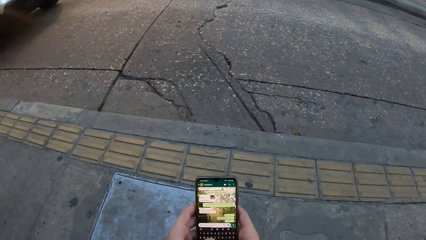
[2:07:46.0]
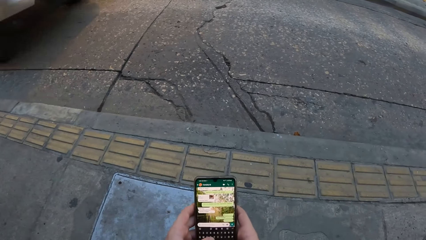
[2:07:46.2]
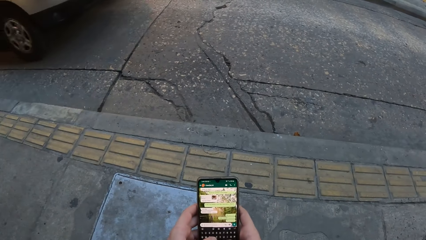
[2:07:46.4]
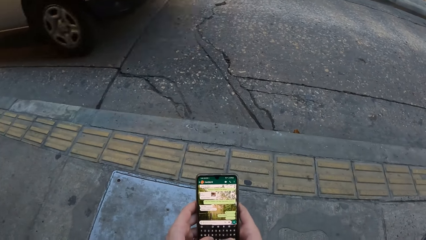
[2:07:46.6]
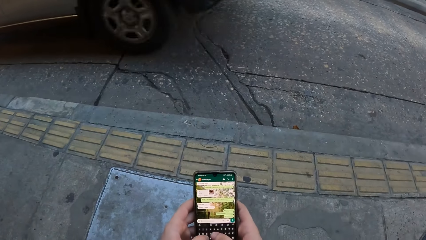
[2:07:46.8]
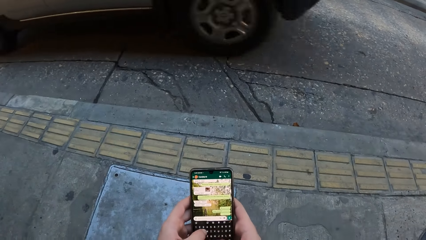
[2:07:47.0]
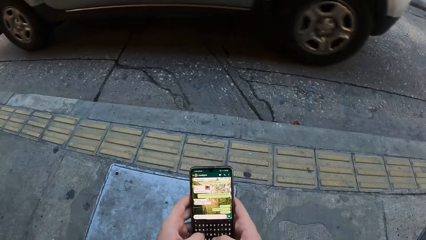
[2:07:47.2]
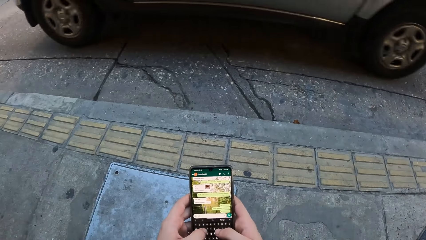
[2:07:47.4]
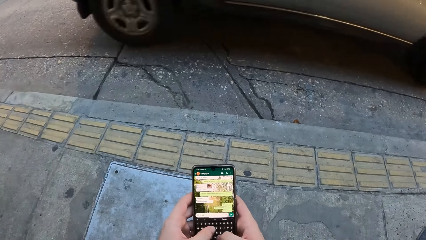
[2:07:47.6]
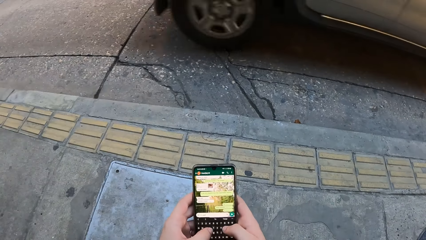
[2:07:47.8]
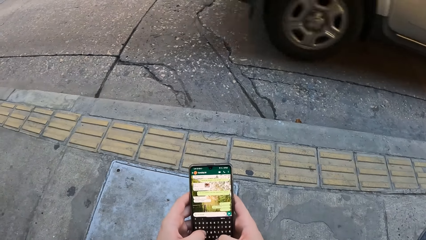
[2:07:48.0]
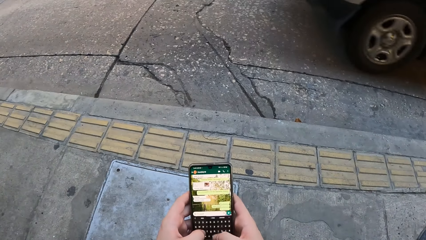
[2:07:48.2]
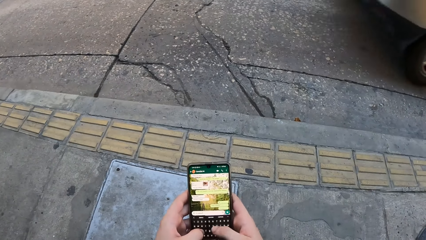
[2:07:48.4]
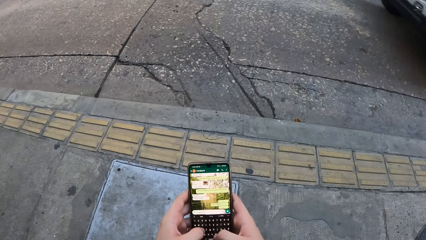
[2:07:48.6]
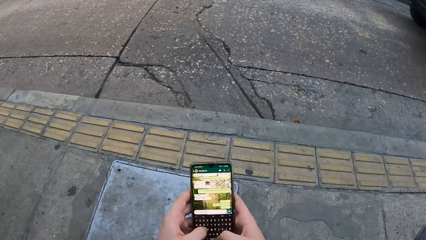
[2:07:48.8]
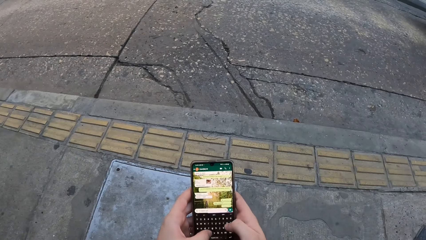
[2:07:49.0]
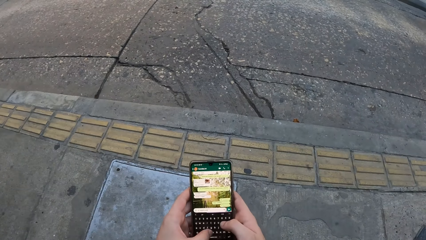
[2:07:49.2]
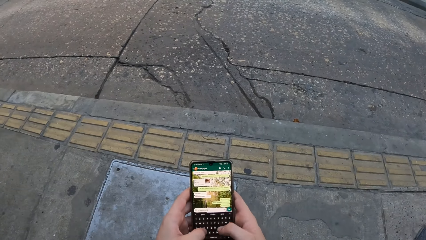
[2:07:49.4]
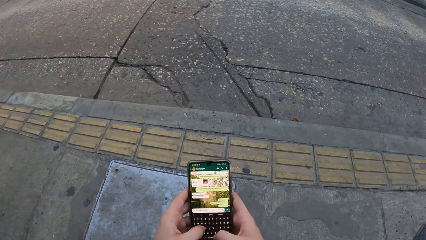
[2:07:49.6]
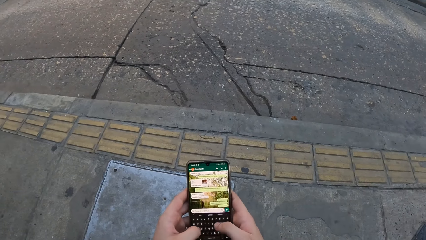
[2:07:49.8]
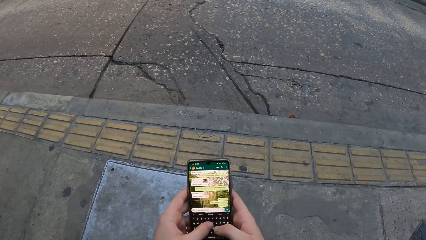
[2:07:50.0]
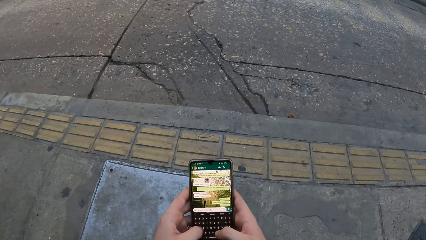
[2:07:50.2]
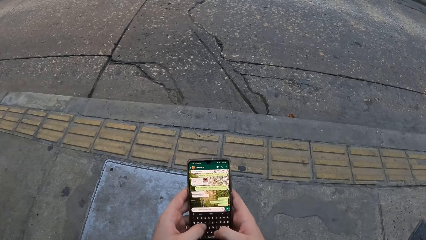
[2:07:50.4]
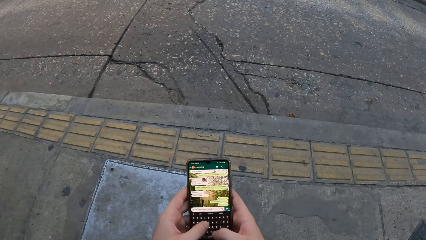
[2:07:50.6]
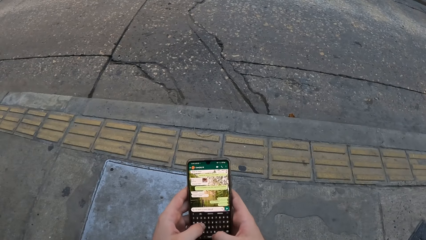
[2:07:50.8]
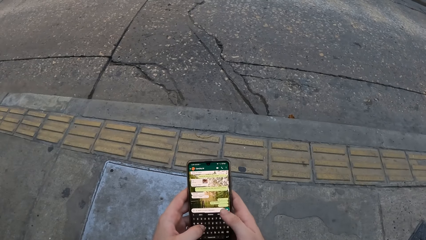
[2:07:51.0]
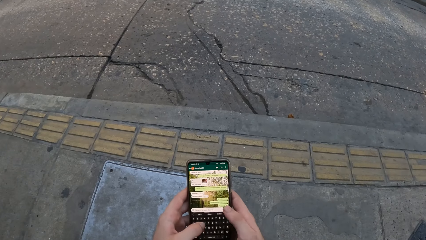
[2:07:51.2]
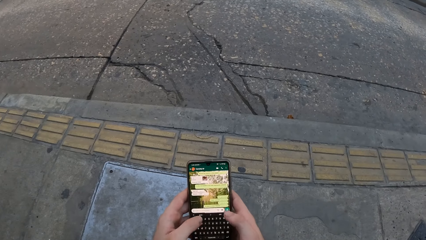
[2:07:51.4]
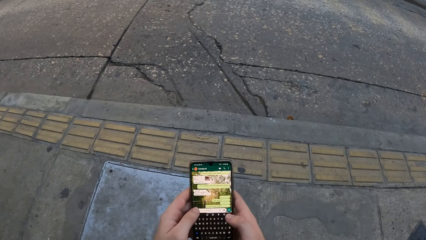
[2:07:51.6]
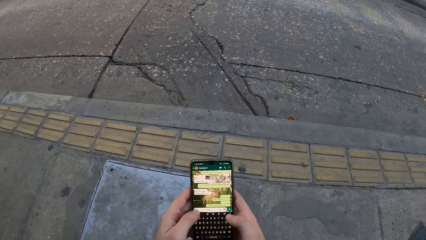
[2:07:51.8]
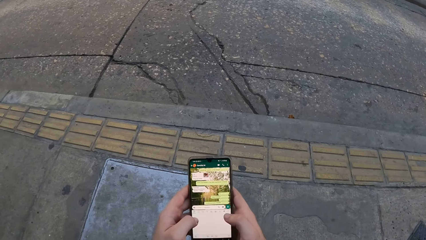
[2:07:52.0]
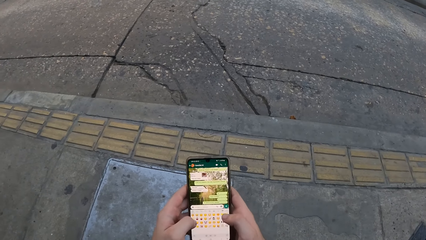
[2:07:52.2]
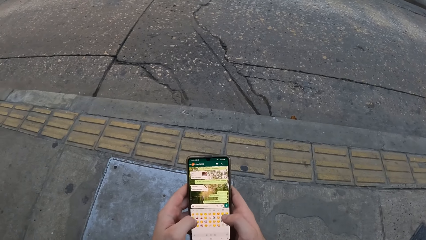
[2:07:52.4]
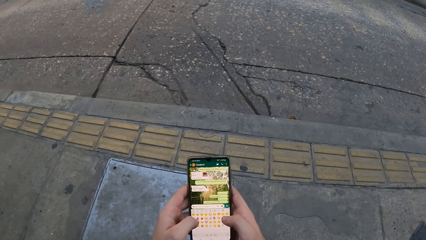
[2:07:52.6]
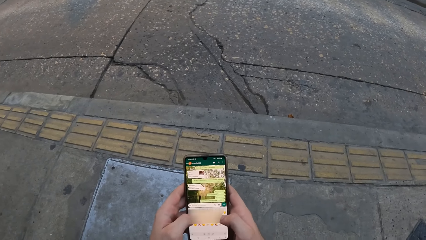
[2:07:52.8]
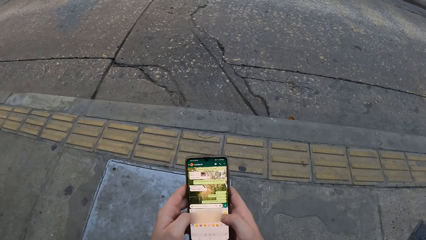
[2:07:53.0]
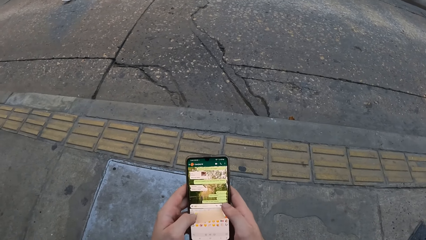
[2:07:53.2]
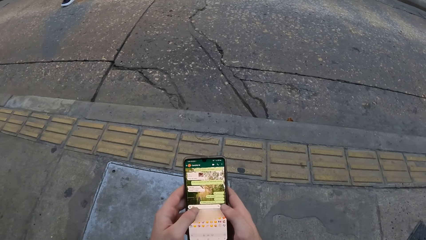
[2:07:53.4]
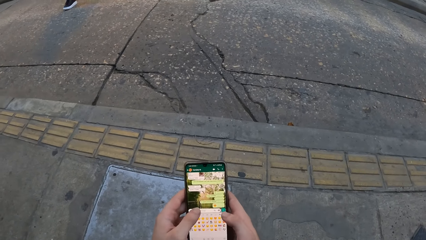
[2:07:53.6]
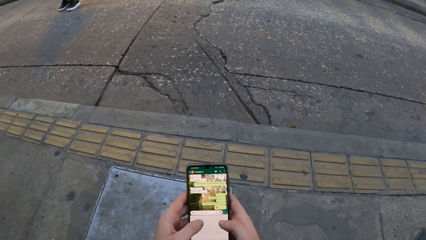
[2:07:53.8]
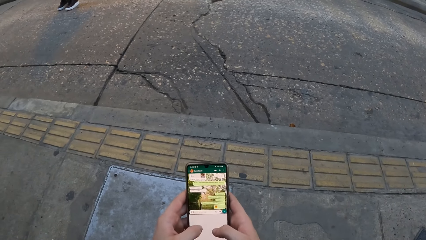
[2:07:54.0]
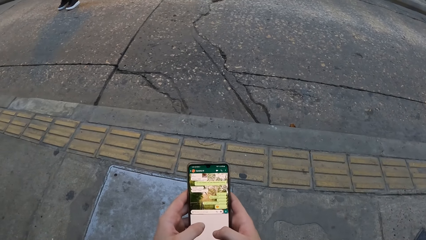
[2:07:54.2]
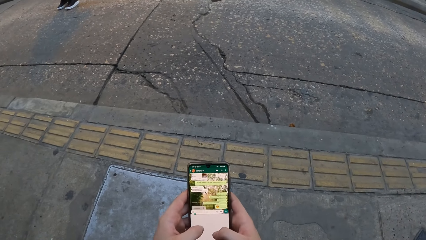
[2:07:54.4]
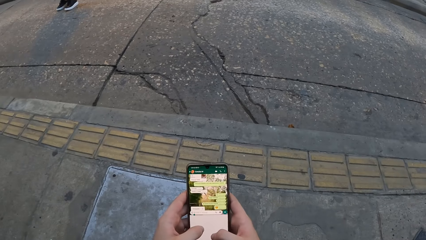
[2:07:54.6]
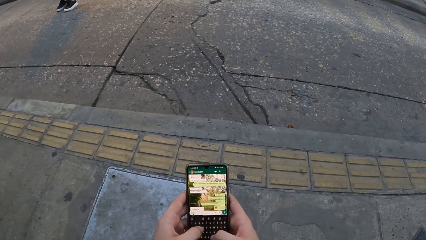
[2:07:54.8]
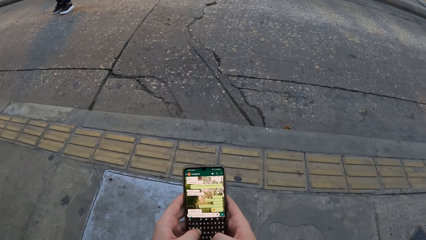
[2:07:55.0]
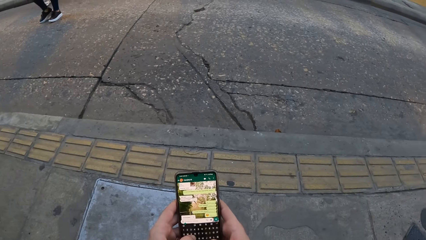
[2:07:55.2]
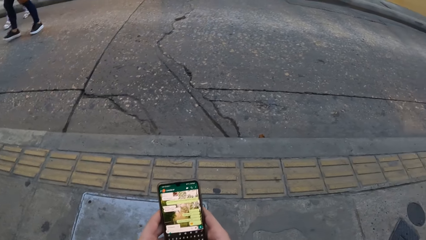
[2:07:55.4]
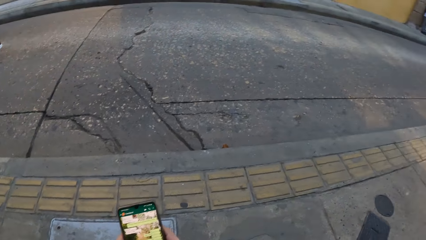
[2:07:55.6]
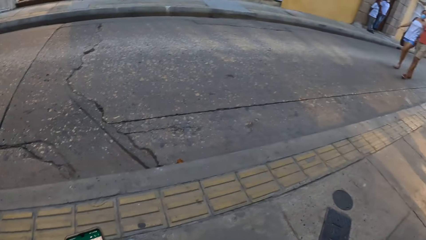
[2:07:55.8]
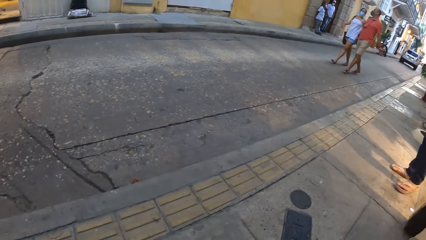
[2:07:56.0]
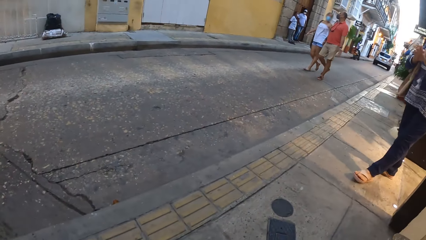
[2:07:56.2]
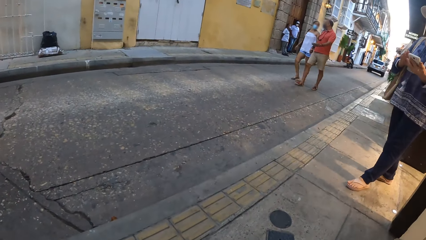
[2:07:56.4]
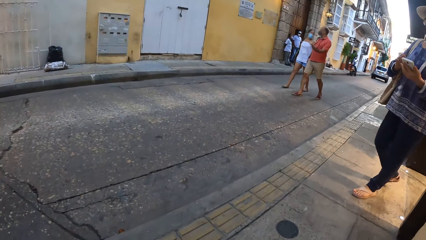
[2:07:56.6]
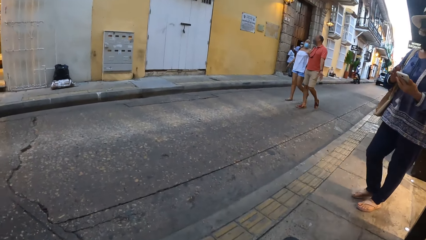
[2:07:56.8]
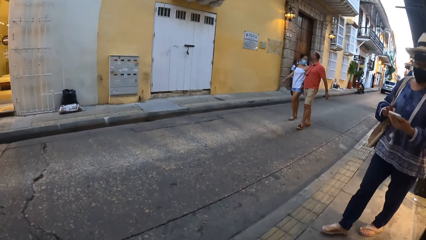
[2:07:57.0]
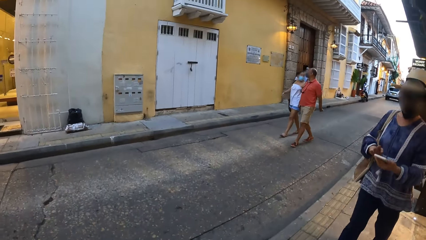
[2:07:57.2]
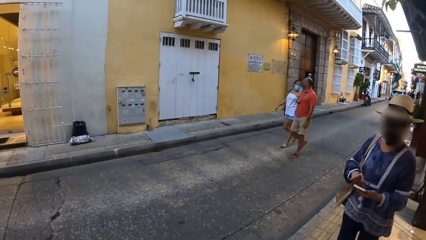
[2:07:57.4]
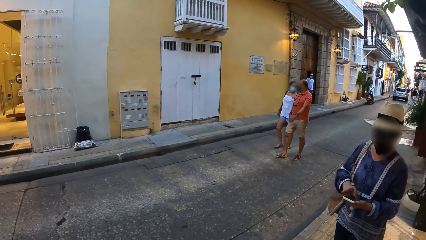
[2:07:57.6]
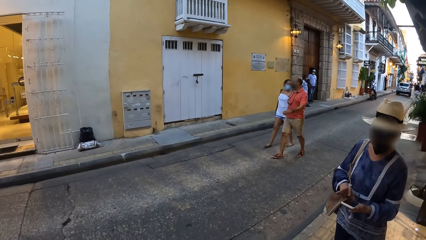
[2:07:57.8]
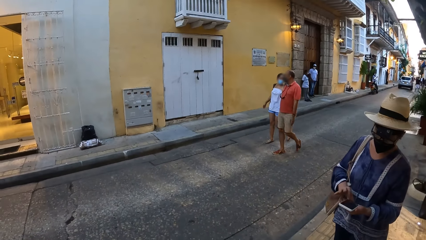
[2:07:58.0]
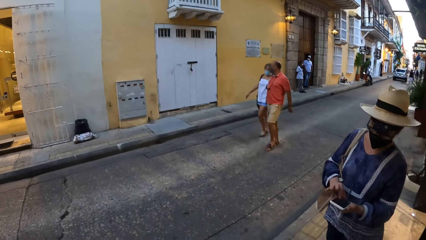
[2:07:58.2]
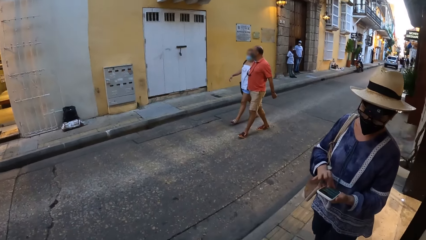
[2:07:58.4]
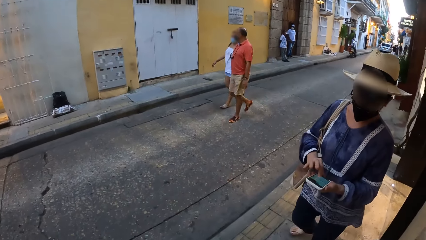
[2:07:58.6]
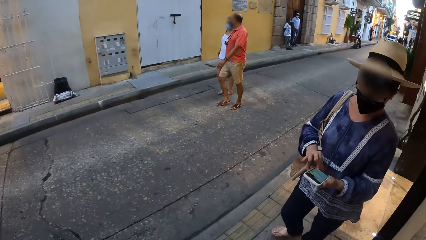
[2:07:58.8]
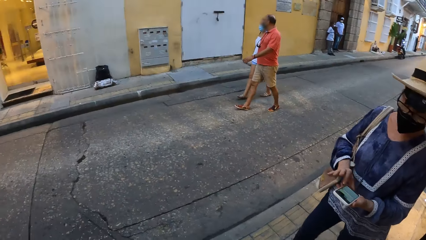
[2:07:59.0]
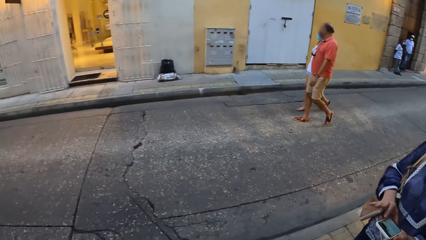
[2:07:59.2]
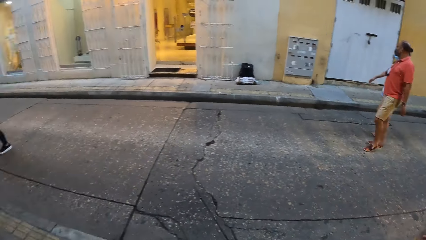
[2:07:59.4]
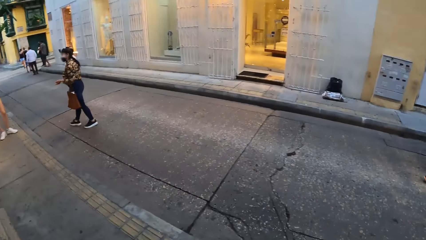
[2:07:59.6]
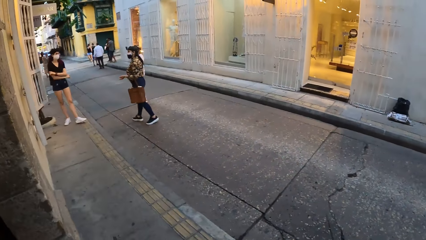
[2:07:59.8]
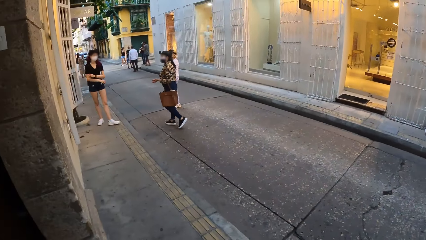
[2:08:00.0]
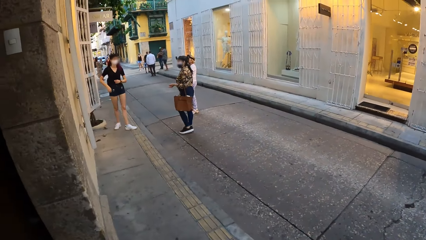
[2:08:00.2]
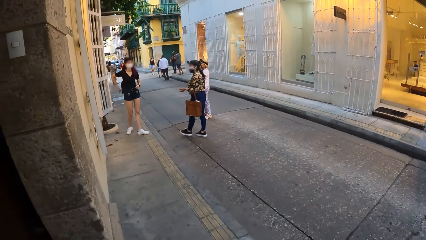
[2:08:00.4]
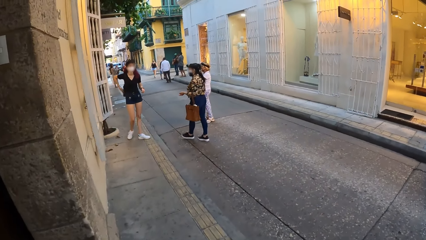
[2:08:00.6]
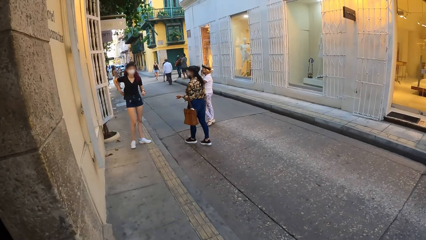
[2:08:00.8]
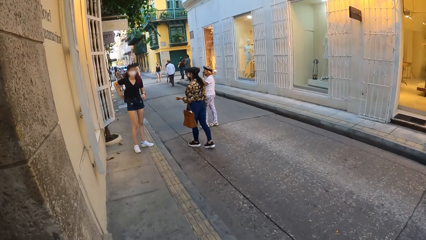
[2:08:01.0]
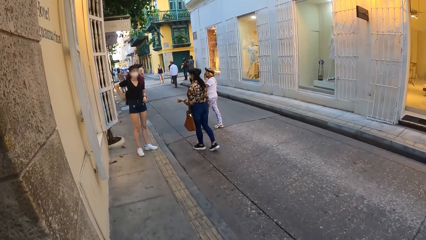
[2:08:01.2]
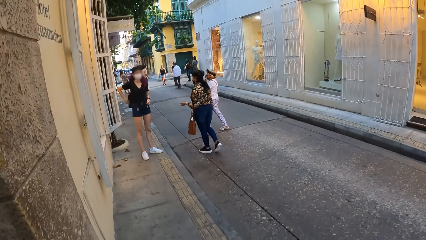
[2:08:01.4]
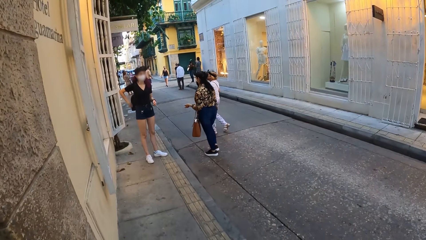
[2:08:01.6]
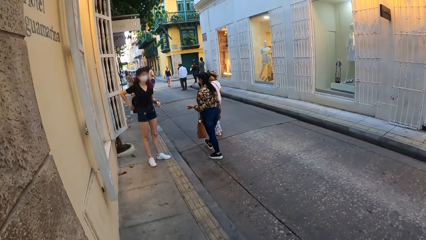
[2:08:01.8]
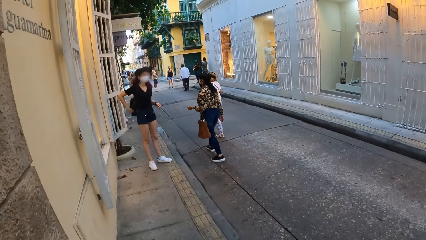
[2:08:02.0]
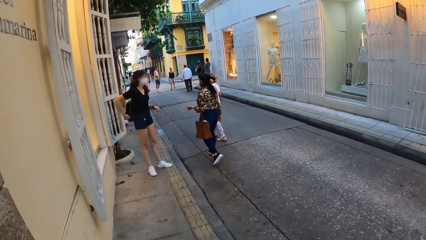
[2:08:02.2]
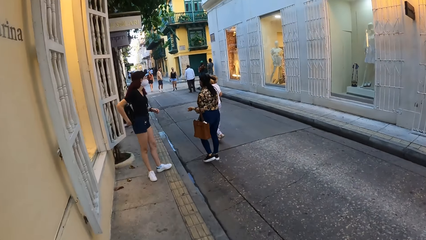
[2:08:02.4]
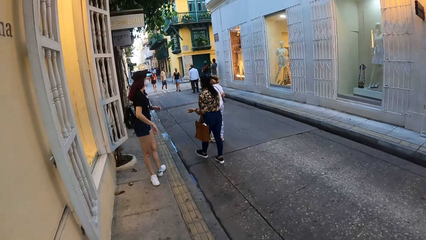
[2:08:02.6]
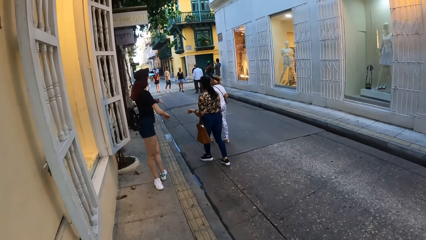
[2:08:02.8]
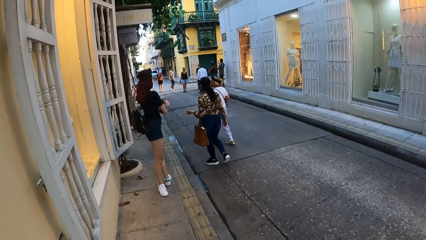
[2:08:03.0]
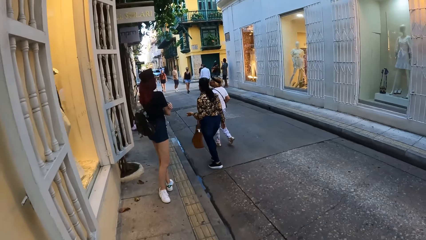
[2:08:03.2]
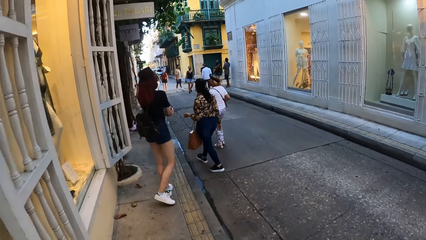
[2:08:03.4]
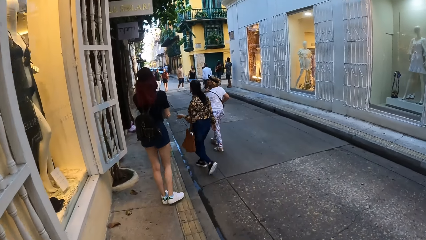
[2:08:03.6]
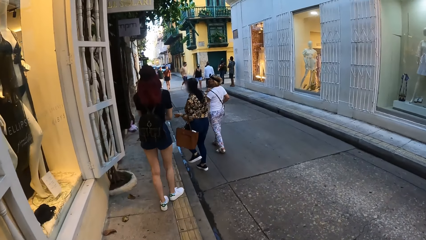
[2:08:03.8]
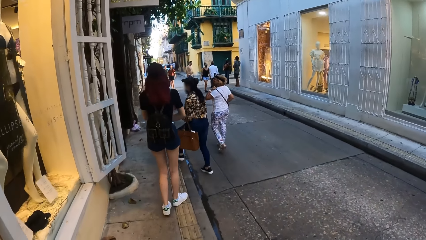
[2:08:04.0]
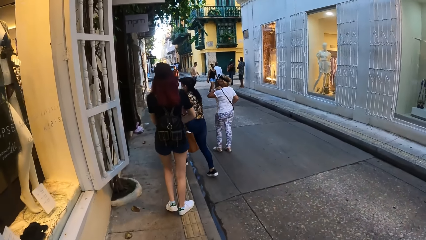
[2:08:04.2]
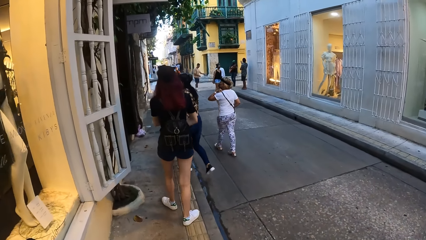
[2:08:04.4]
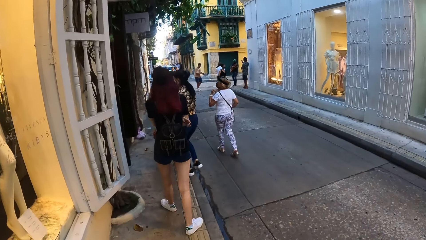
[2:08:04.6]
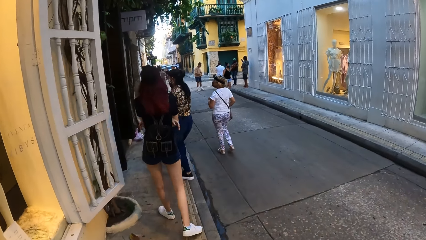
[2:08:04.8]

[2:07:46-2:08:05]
A woman walks towards the camera wearer. The woman operates a phone with her right hand. The camera wearer walks around the street.
